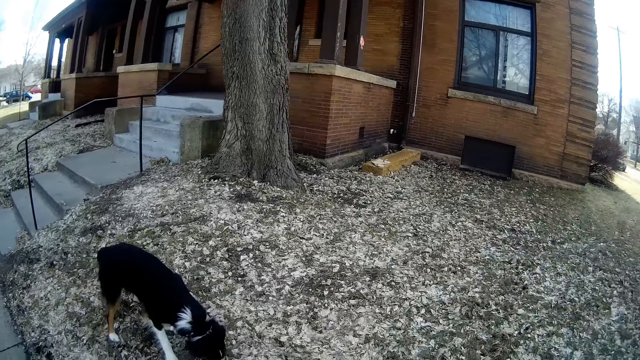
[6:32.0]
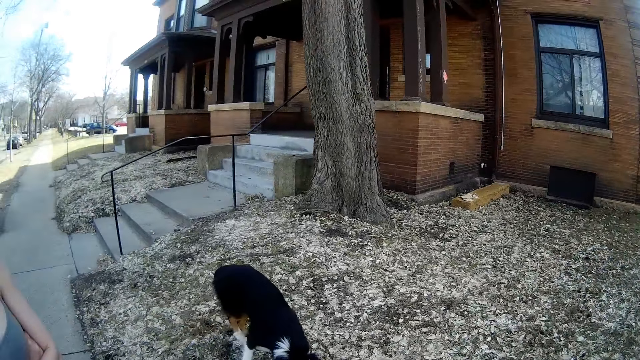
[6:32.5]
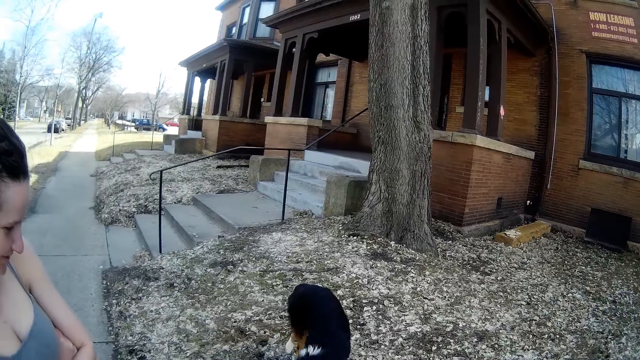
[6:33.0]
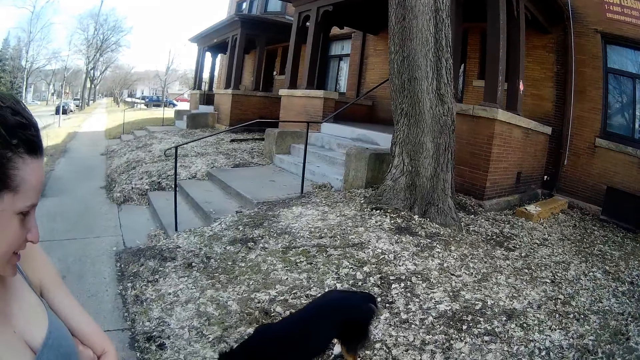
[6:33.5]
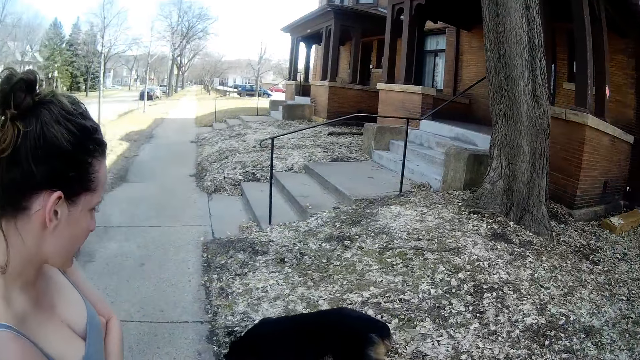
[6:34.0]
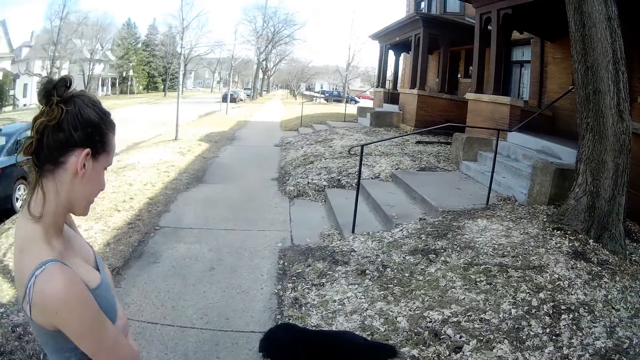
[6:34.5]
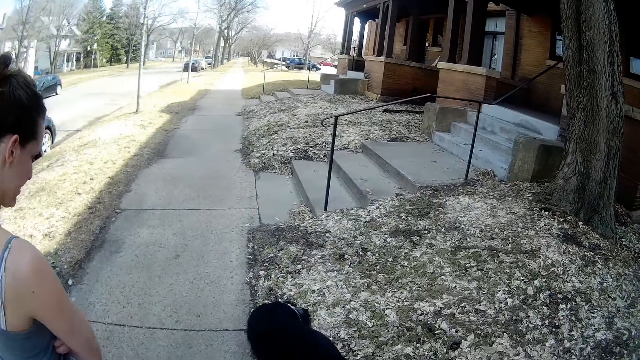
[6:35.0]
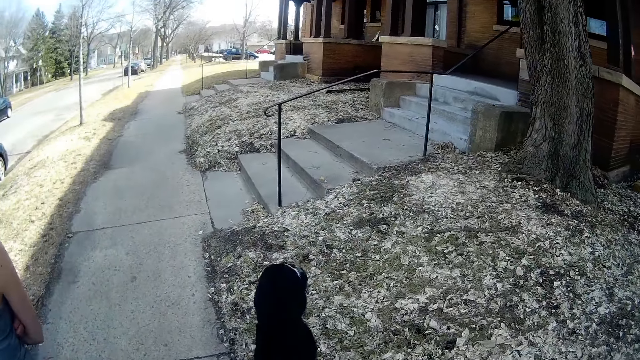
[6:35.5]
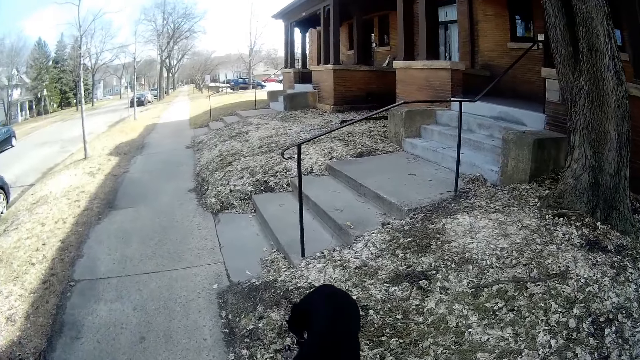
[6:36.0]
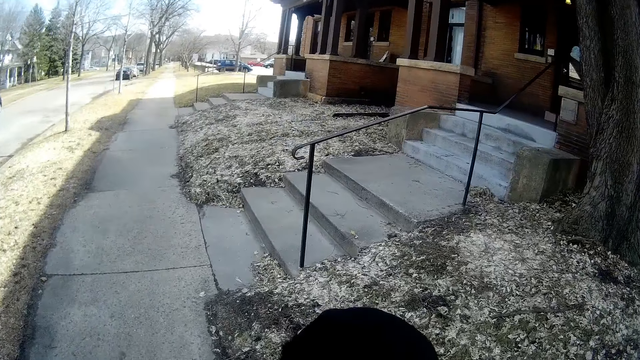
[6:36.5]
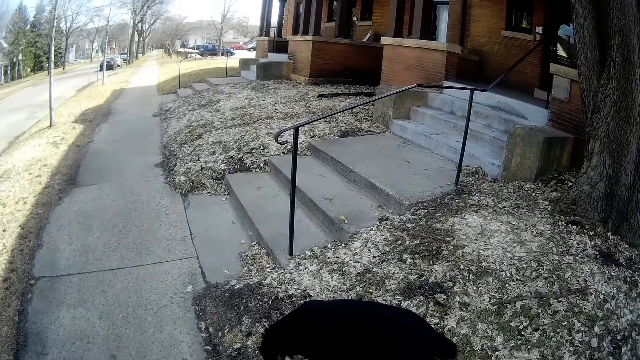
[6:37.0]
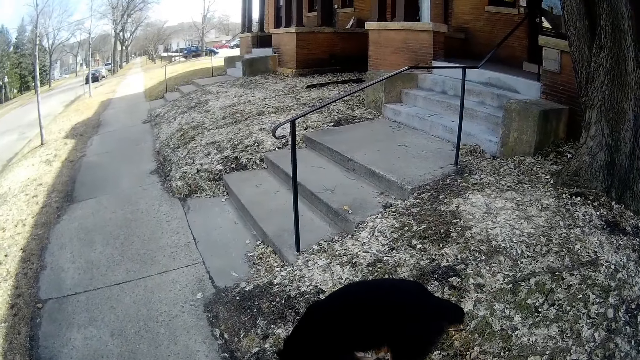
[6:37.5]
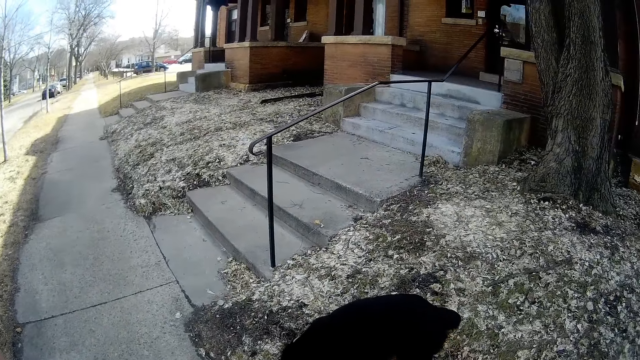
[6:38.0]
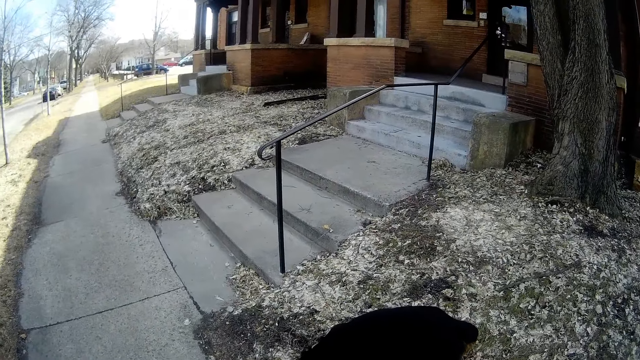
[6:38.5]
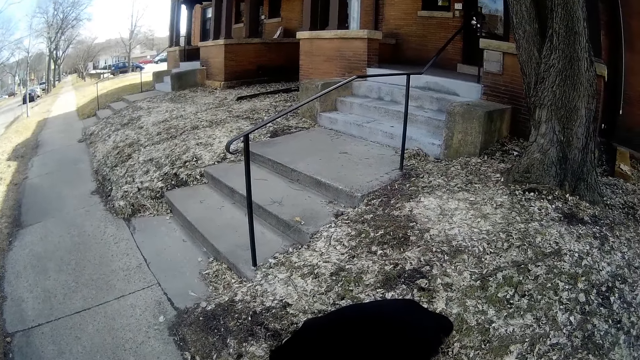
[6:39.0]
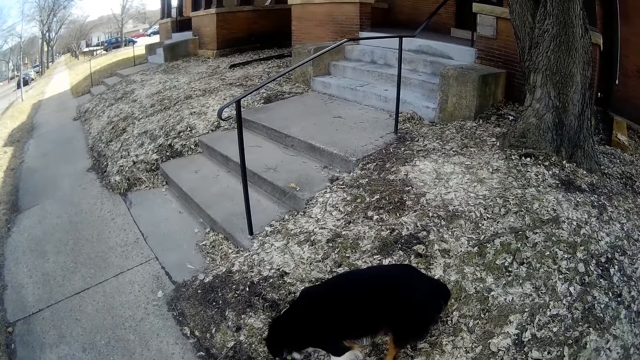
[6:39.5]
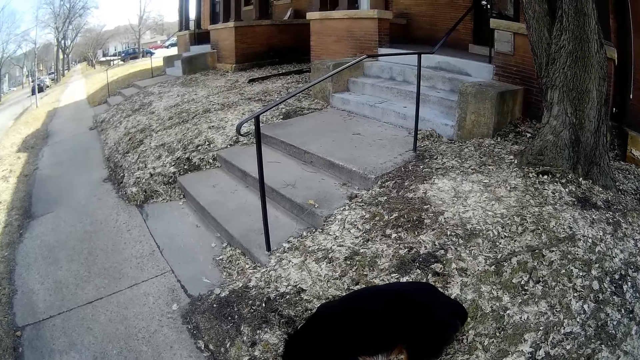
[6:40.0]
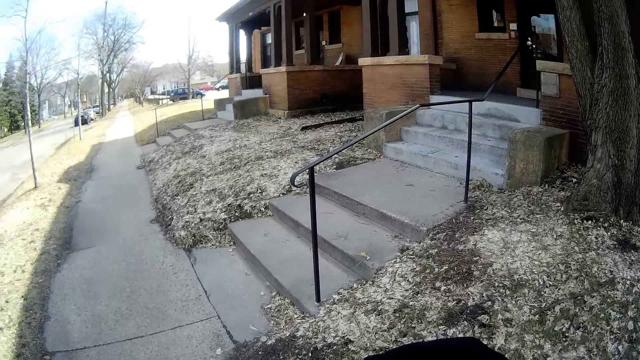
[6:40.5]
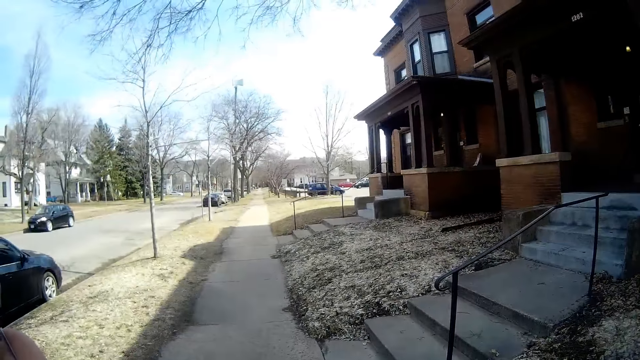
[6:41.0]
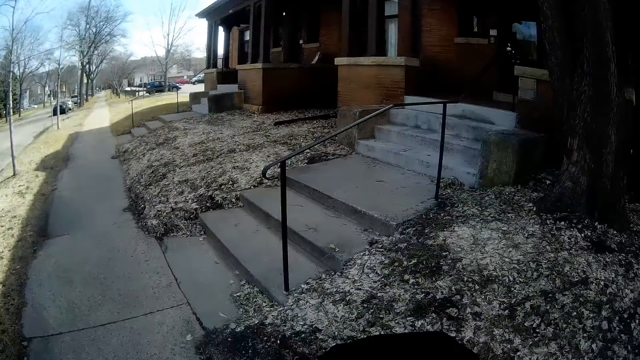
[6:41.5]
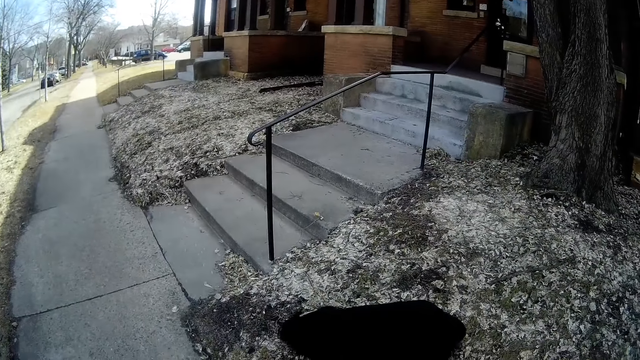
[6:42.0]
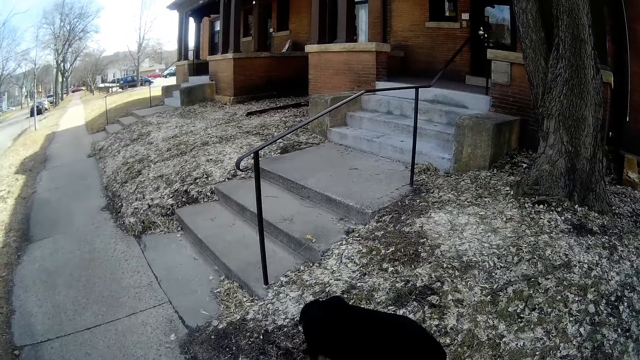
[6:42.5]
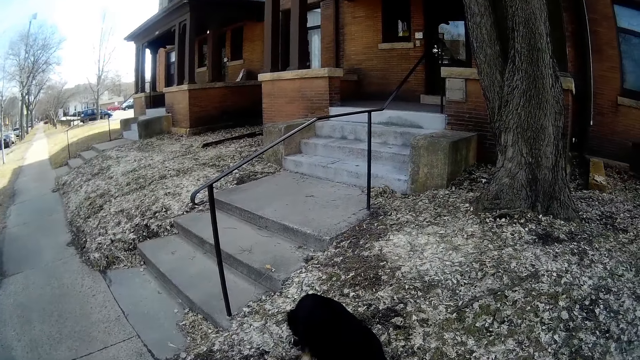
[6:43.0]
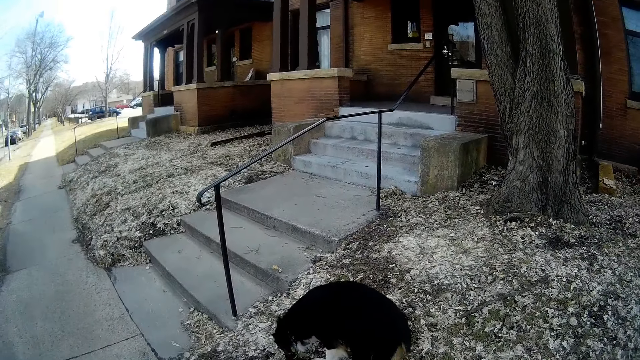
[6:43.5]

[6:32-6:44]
The camera wearer stops. A man stares at the dog. The camera wearer looks around. They stare at the dog.

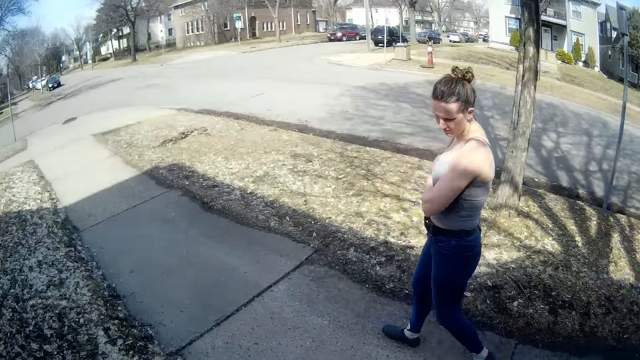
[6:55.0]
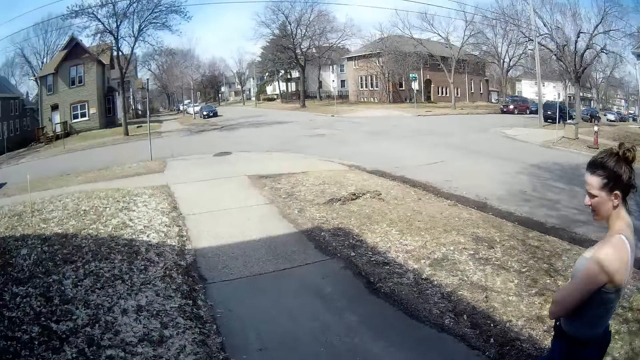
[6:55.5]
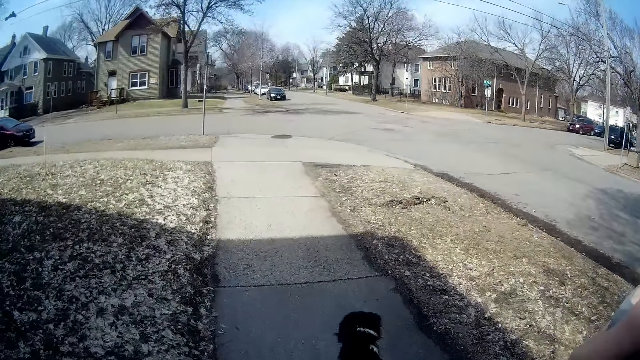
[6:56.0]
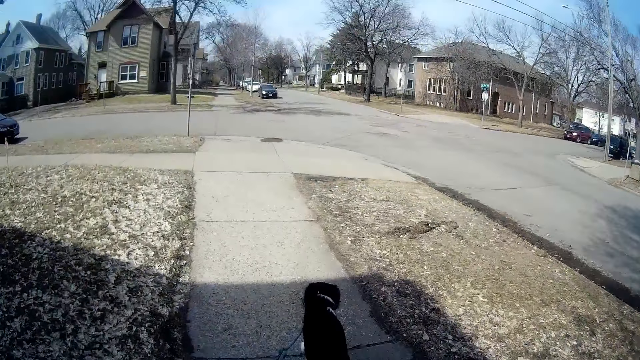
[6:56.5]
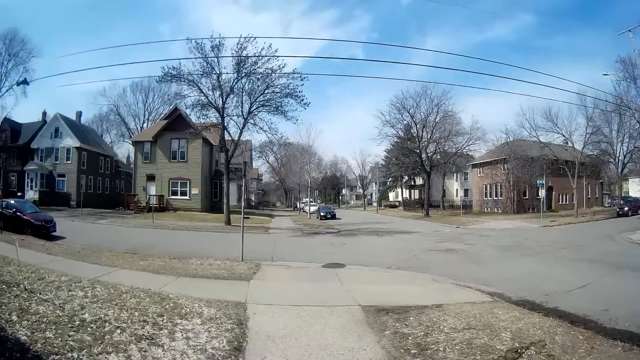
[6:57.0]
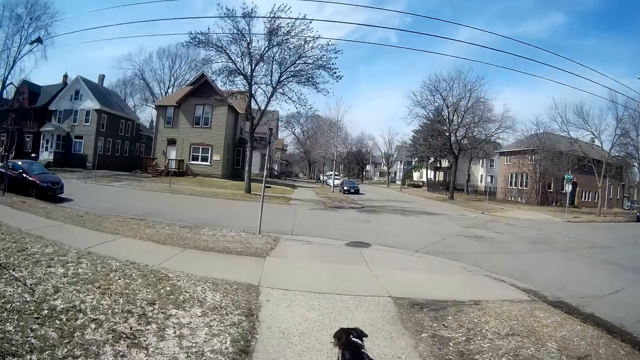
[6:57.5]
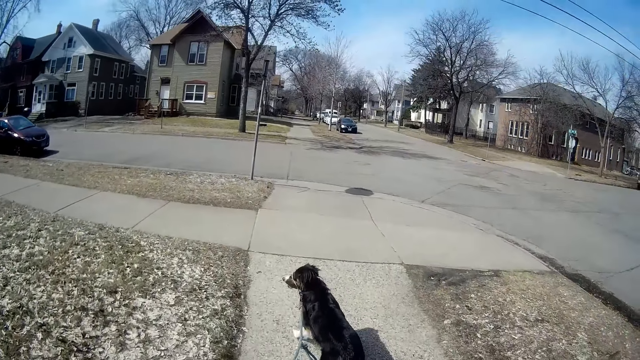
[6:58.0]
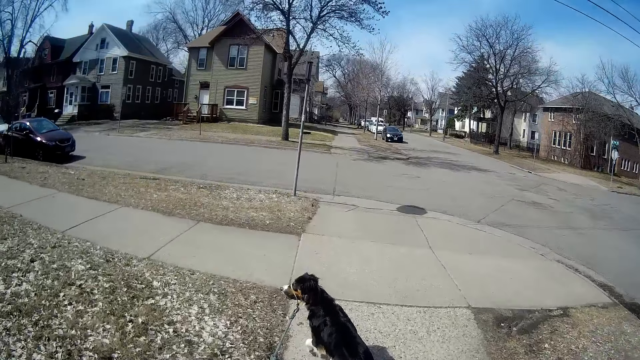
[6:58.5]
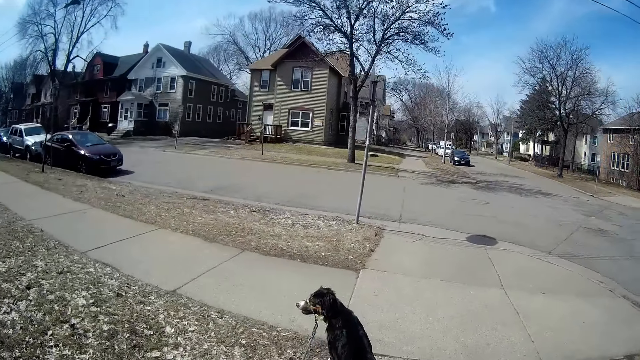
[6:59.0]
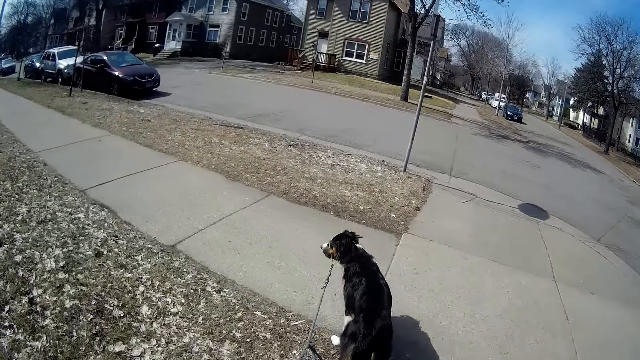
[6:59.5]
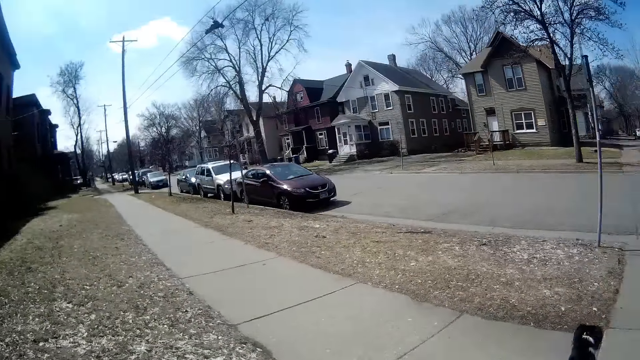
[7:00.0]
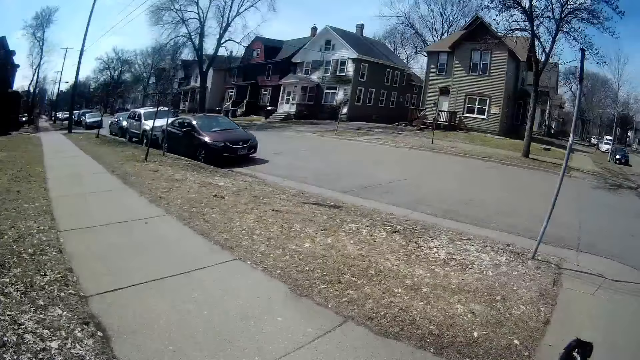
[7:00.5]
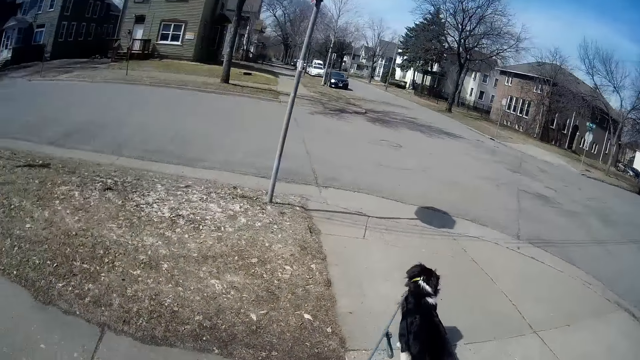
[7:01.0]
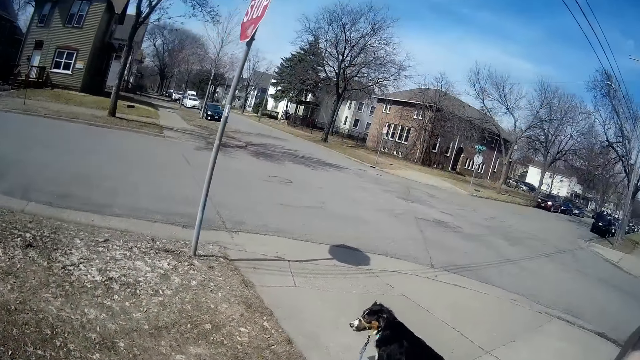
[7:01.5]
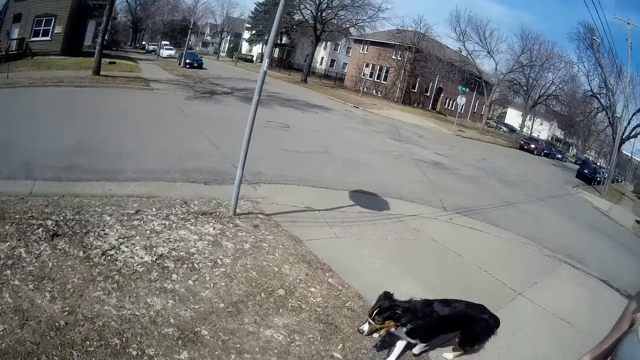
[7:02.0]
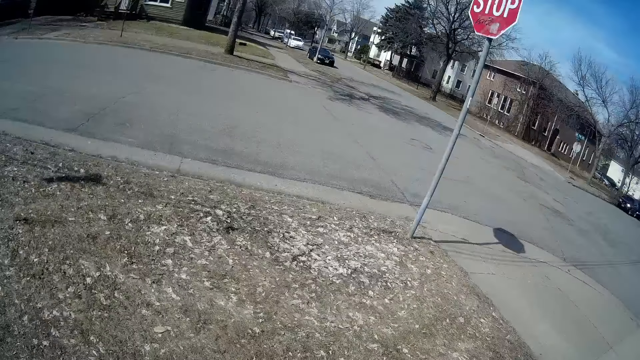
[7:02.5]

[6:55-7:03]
A man walks along the pavement. The camera wearer walks along the pavement.
